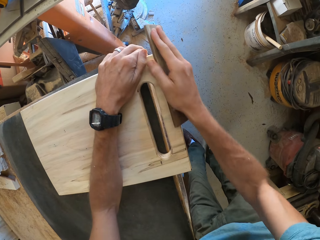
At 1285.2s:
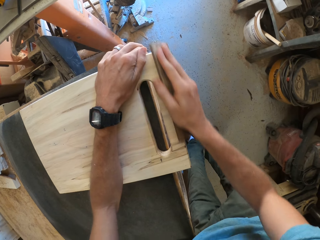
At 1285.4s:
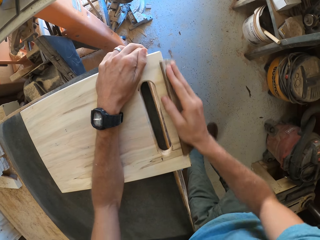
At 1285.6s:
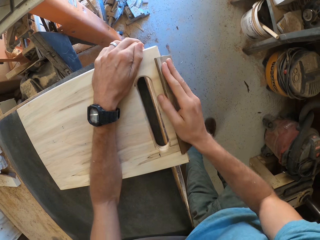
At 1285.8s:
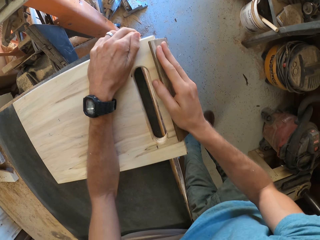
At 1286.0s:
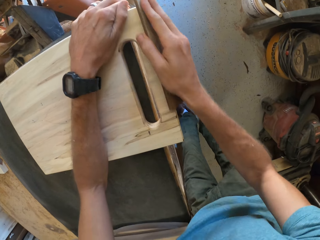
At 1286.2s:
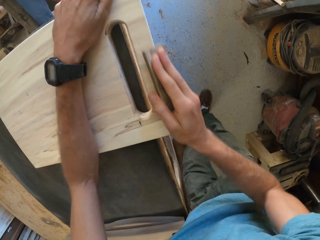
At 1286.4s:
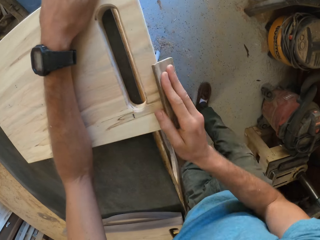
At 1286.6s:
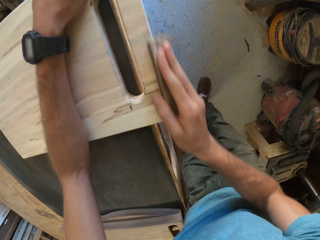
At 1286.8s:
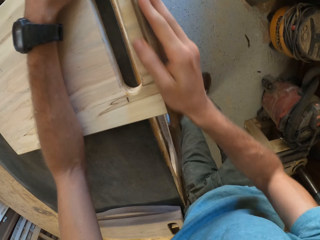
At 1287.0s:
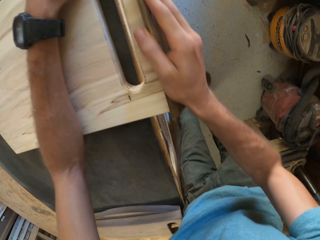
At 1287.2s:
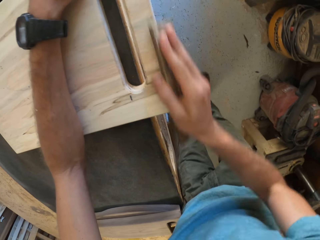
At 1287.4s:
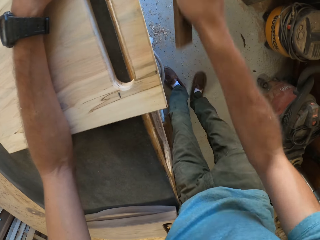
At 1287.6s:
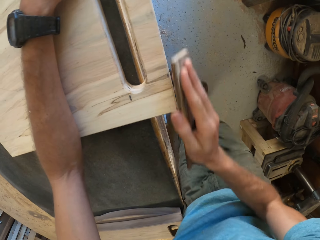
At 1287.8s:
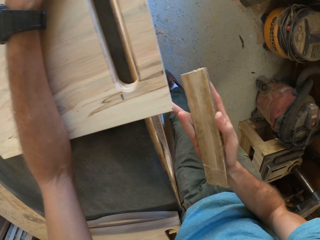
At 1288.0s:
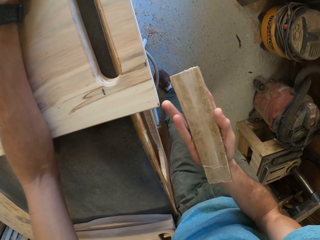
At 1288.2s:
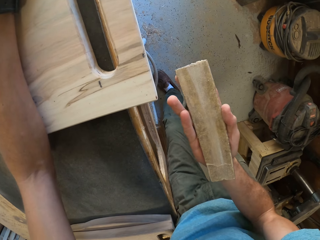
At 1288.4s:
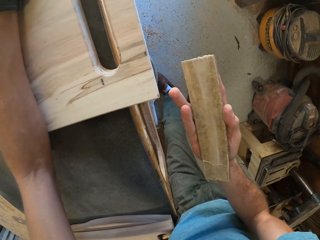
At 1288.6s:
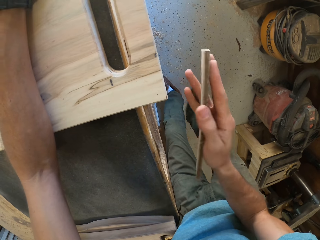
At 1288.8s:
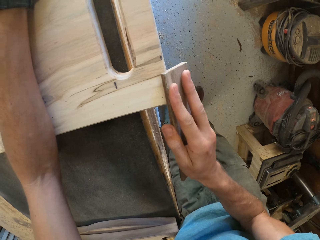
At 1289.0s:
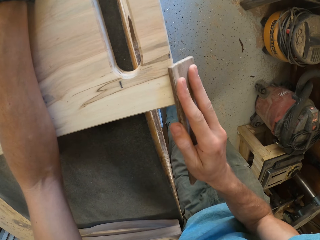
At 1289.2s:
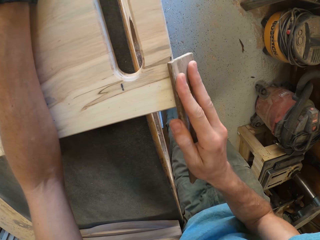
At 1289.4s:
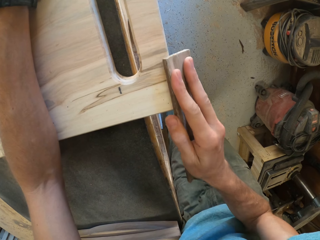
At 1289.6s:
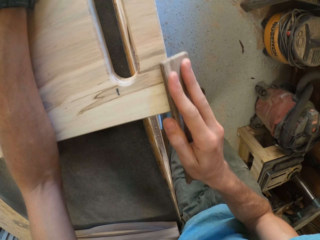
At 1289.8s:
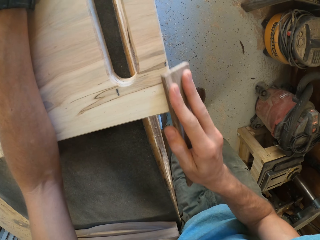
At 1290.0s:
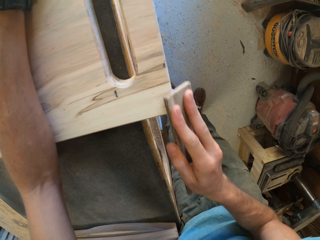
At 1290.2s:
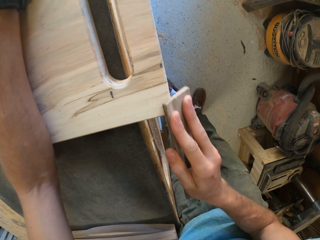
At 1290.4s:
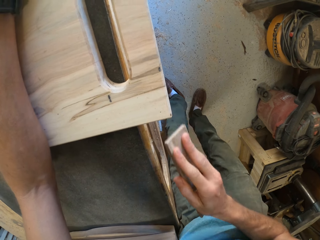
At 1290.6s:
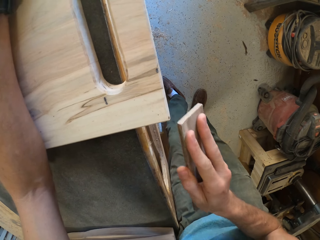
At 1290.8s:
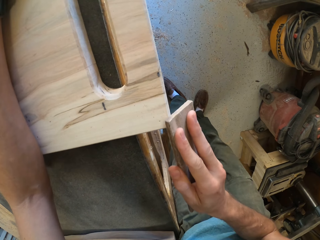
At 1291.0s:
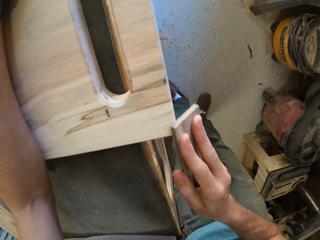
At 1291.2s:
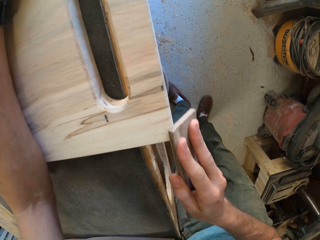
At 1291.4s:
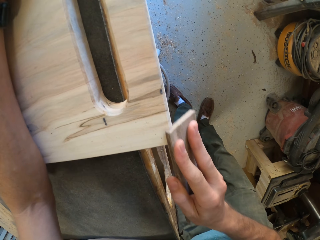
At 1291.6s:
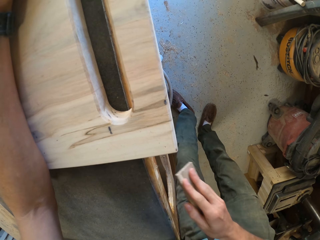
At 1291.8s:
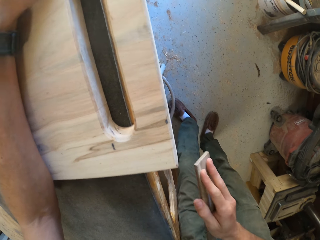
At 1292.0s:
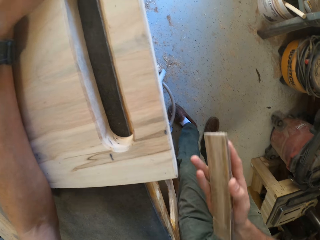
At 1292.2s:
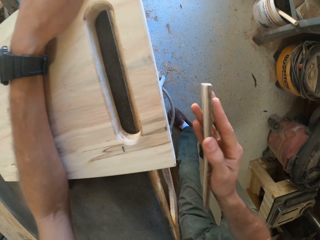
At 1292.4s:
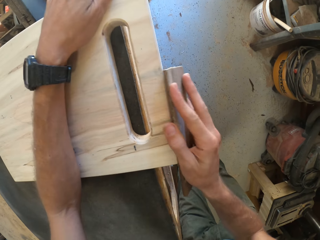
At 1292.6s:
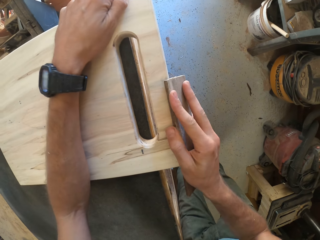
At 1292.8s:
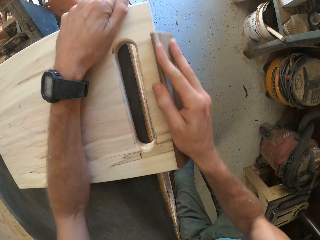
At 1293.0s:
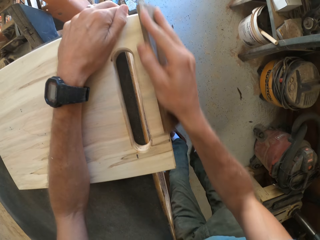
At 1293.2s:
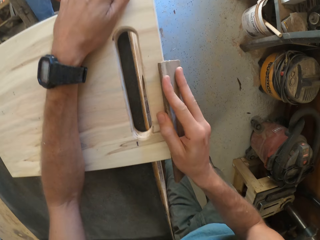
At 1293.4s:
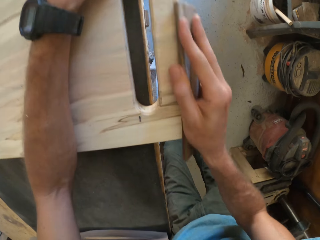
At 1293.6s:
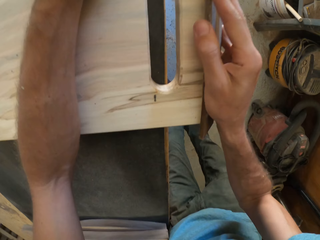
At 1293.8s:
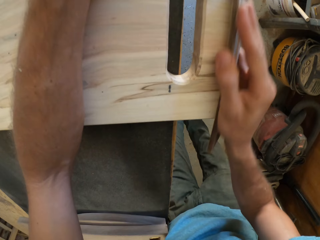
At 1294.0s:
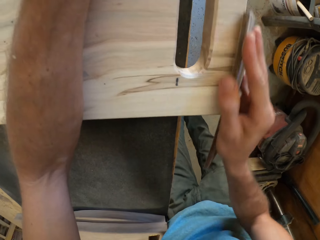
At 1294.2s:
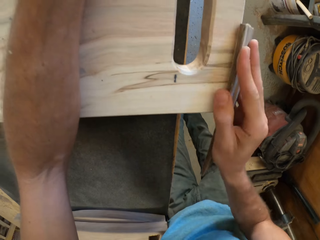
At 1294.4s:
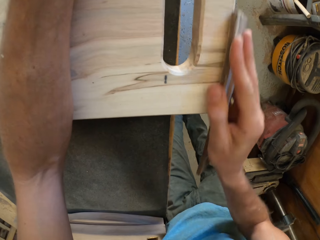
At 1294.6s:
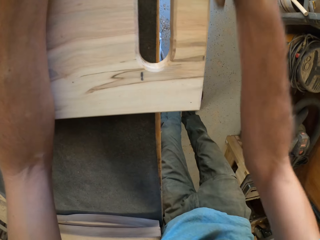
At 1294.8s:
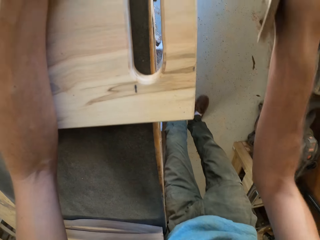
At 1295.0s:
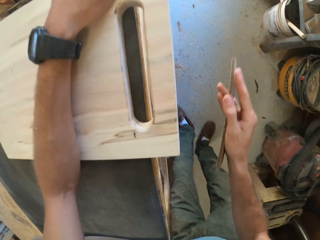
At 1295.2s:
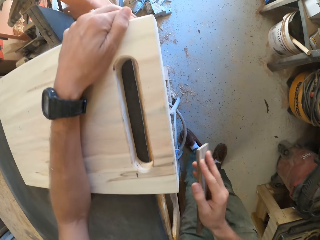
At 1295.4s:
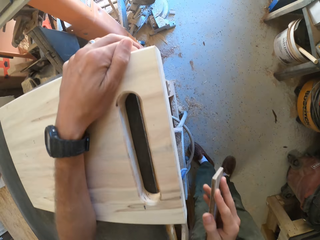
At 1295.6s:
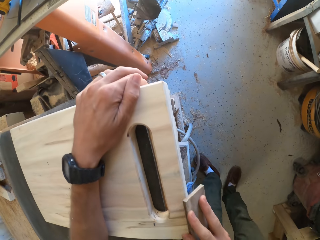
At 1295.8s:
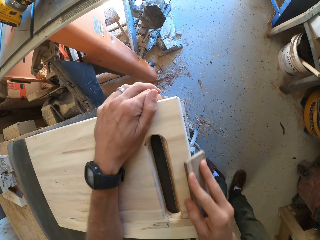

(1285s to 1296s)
The camera wearer smoothens the edges of the second piece of wood with the wooden sandpaper in his right hand.

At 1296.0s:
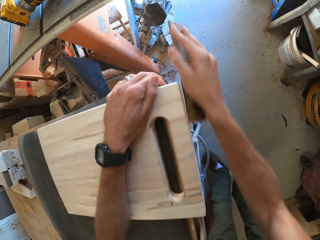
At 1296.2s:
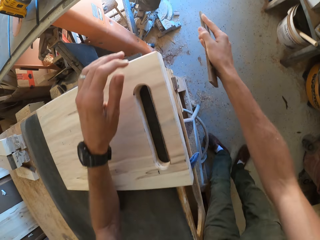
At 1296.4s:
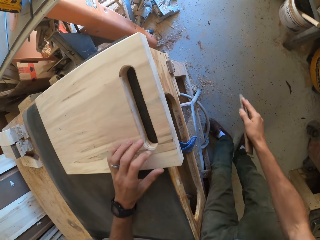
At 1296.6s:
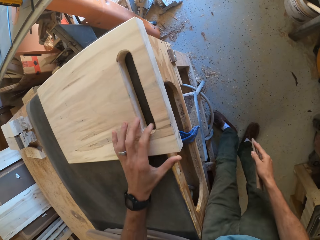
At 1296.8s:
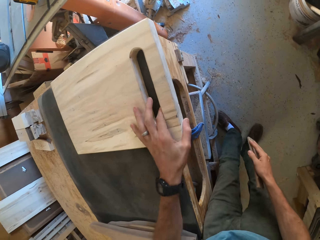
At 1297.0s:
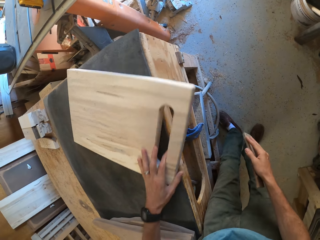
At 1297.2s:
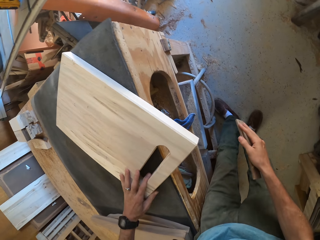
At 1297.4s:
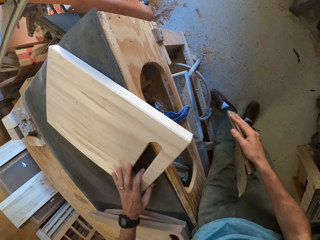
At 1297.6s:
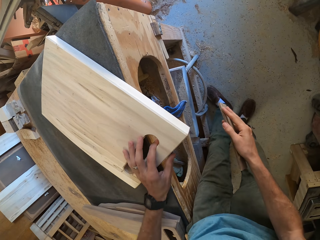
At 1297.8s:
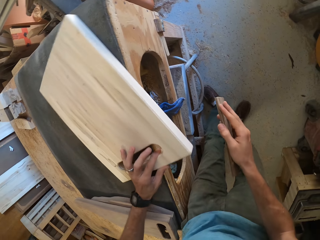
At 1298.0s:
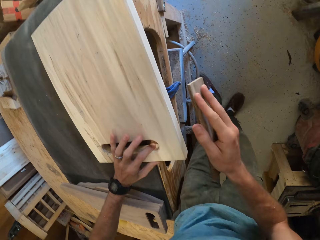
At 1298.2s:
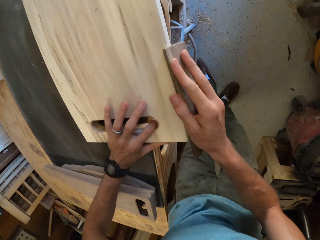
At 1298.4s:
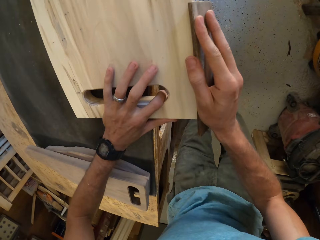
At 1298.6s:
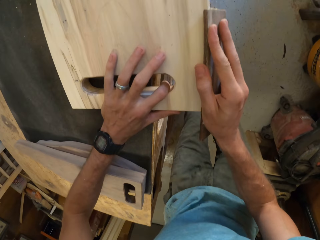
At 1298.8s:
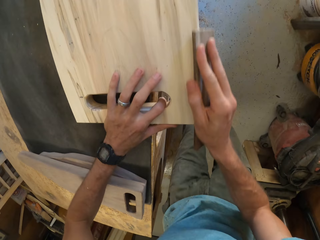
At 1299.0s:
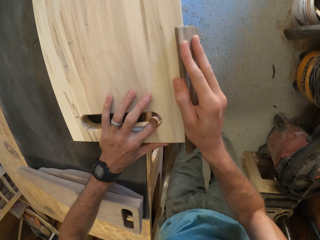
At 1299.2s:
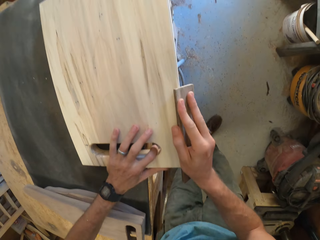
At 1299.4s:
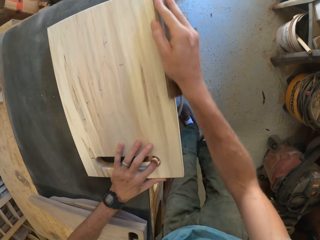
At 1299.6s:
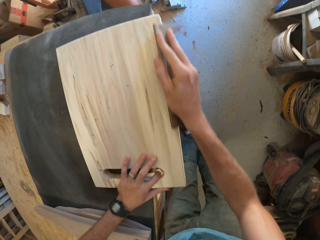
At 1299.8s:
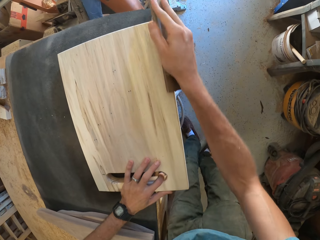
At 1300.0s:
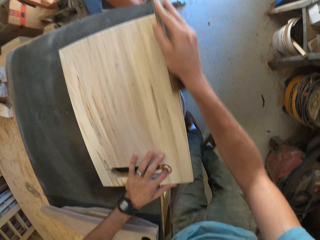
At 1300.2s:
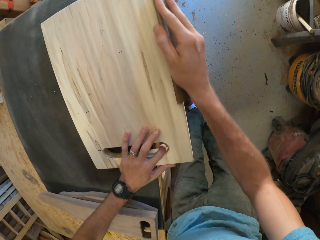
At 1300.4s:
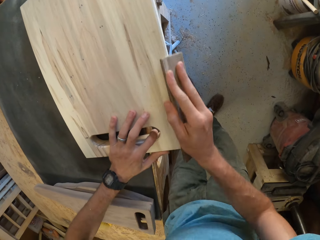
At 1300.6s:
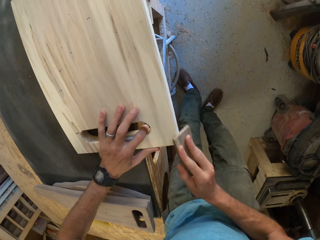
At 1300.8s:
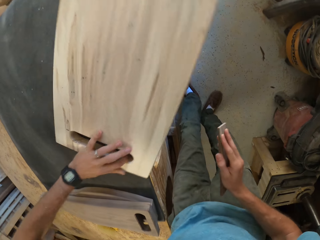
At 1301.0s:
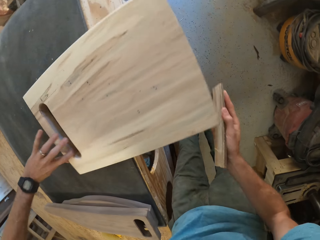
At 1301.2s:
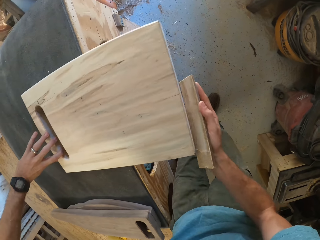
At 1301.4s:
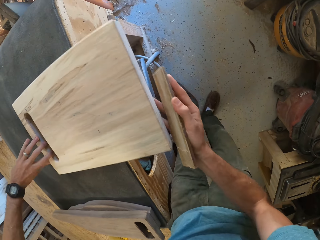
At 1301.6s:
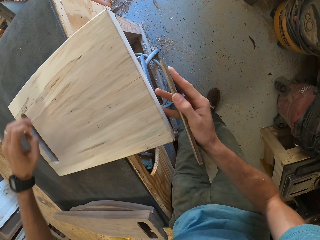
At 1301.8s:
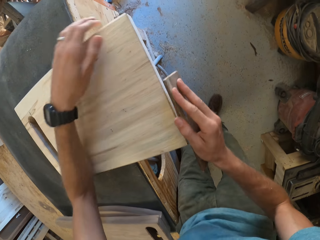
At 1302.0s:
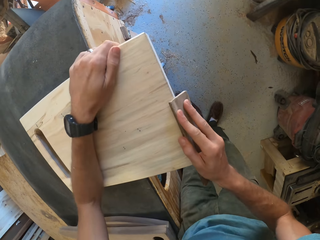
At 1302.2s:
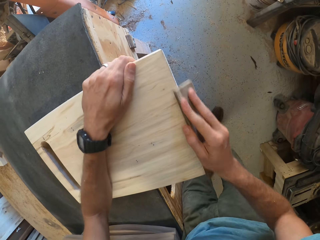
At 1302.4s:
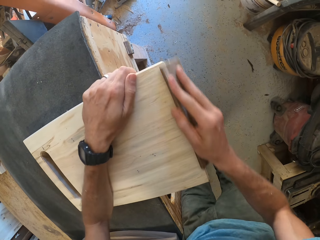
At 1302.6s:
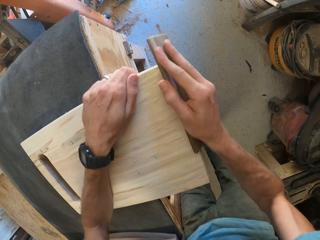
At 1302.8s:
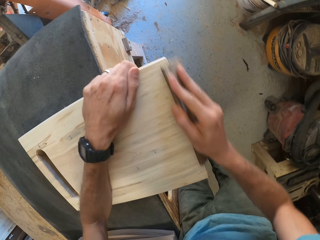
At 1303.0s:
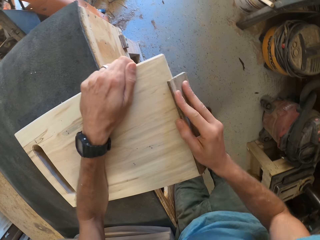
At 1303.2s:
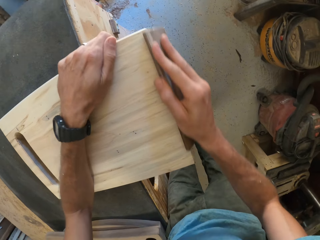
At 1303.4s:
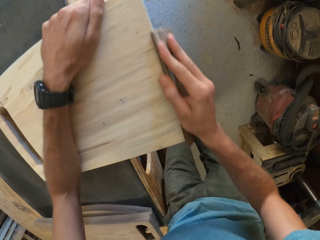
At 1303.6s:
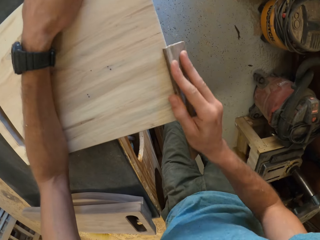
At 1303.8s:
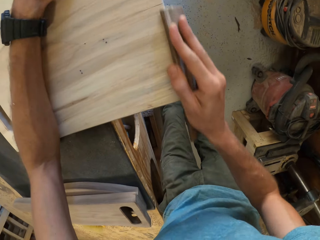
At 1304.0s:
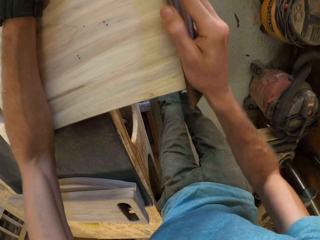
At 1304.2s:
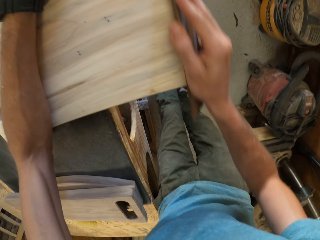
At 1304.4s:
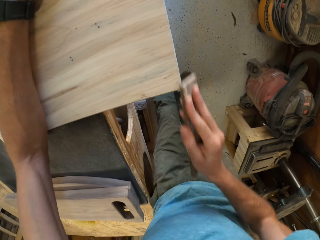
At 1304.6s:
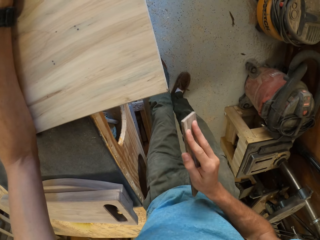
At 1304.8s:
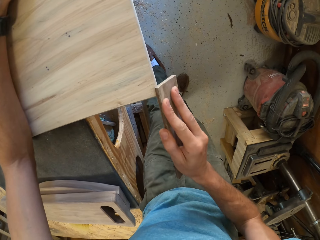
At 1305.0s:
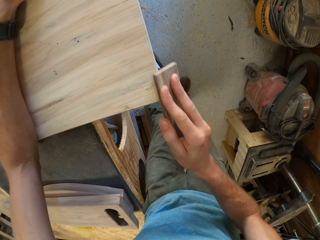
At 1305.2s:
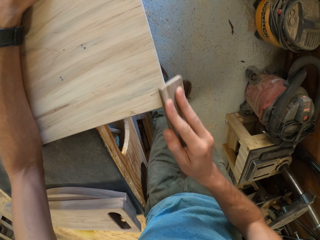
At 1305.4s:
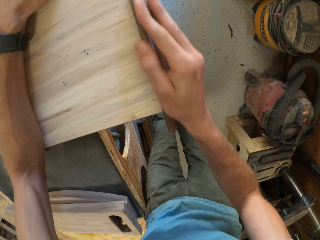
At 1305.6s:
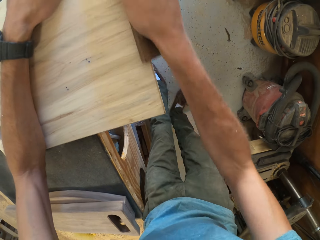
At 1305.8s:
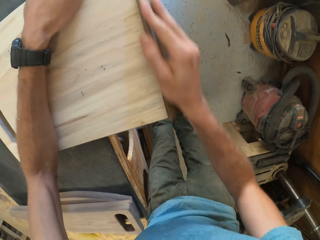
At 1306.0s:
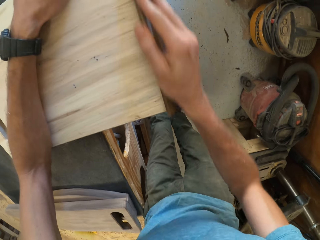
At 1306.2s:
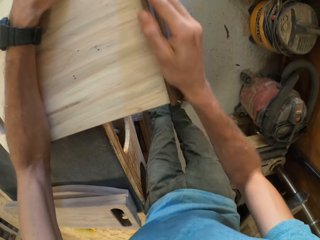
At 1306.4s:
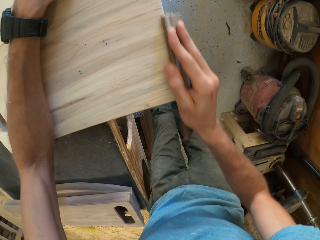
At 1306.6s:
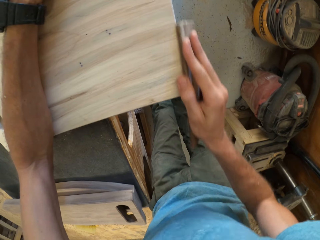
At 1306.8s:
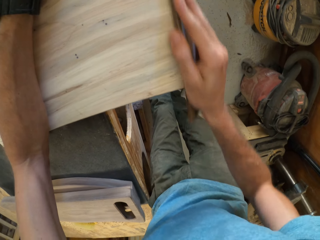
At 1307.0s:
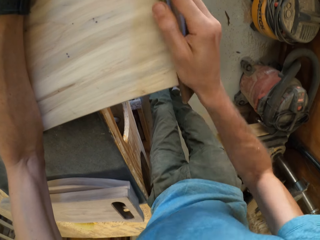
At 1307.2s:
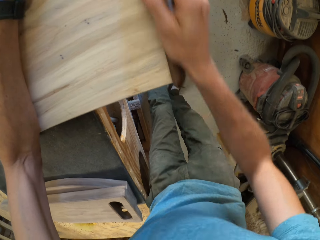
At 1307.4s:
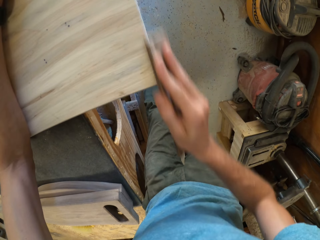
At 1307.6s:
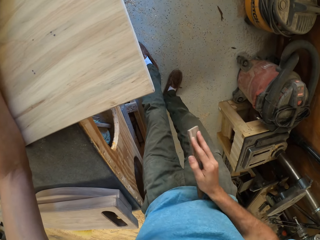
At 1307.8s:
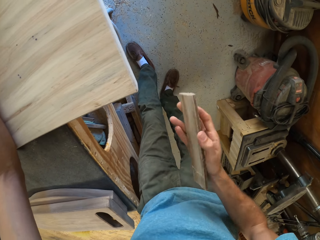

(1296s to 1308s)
The camera wearer turns the piece of wood. They smoothen the piece of wood with sandpaper. They turn the piece of wood. They smoothen the piece of wood with the sandpaper.
